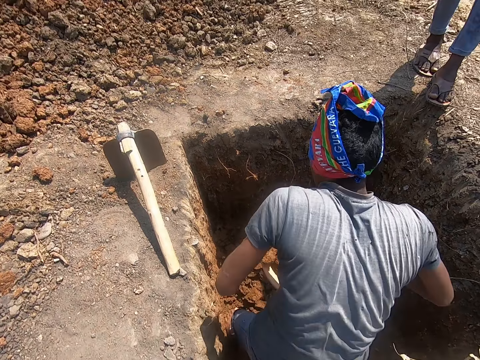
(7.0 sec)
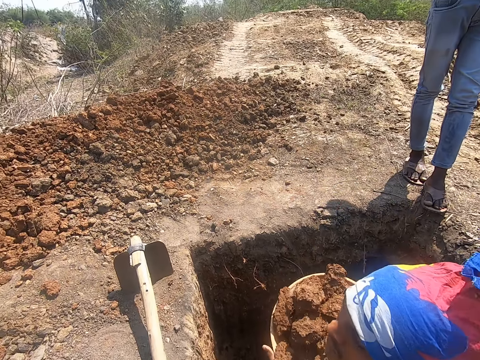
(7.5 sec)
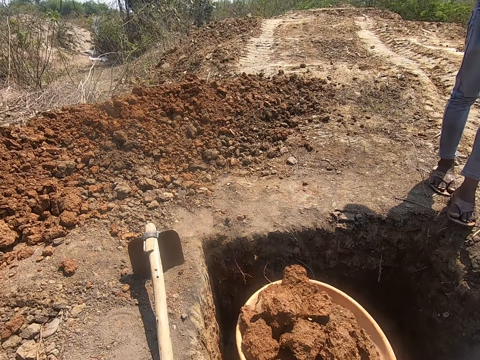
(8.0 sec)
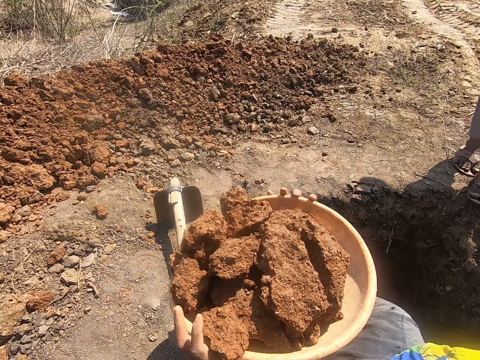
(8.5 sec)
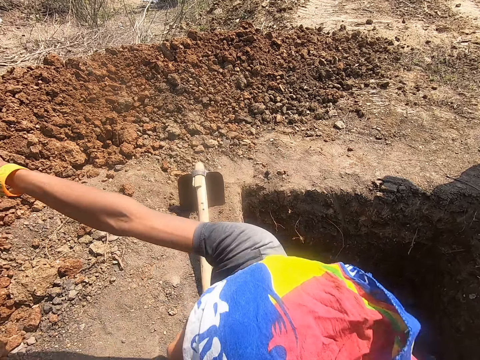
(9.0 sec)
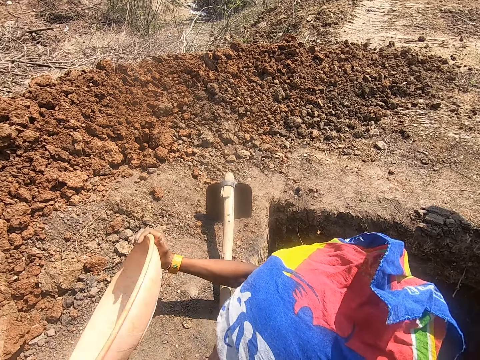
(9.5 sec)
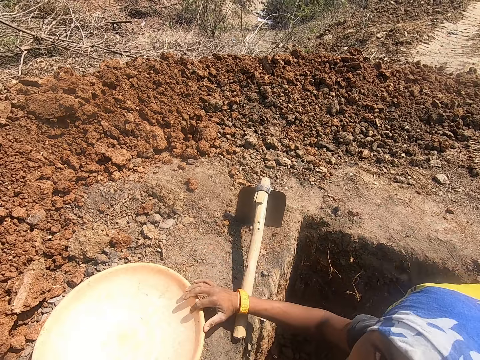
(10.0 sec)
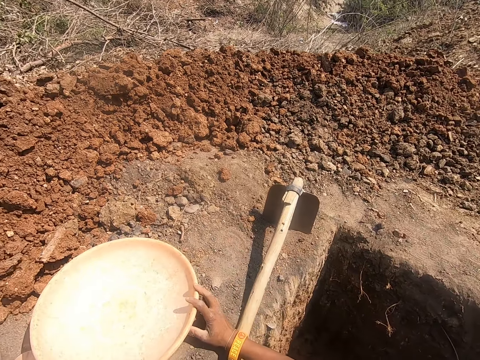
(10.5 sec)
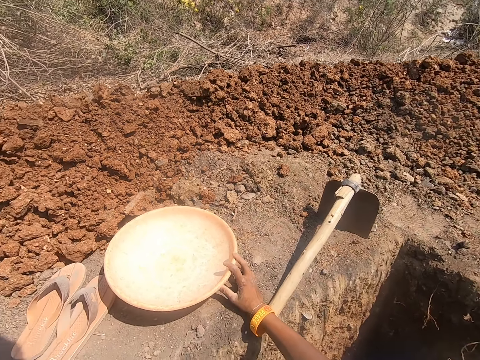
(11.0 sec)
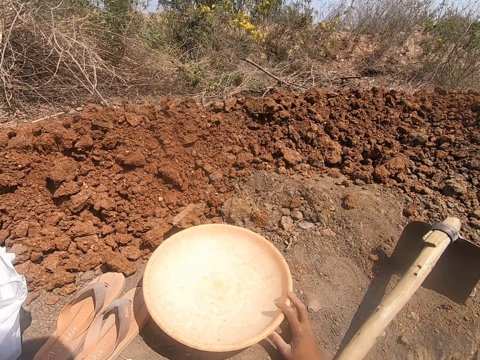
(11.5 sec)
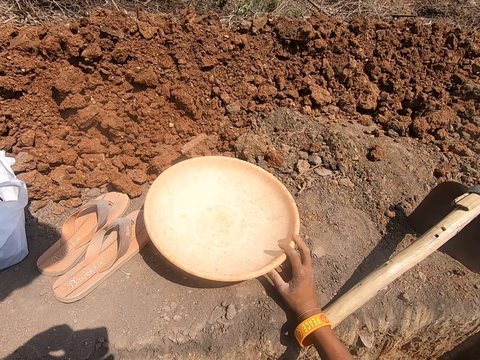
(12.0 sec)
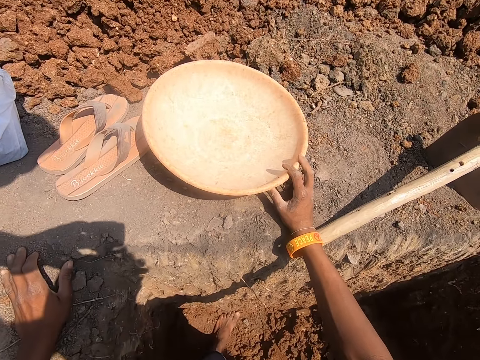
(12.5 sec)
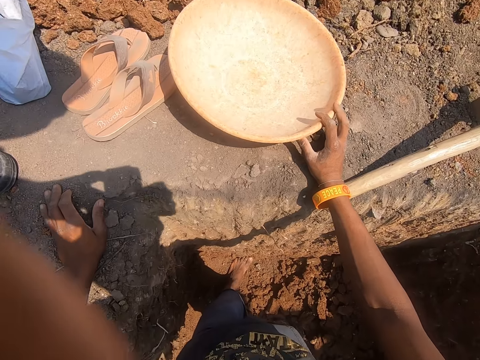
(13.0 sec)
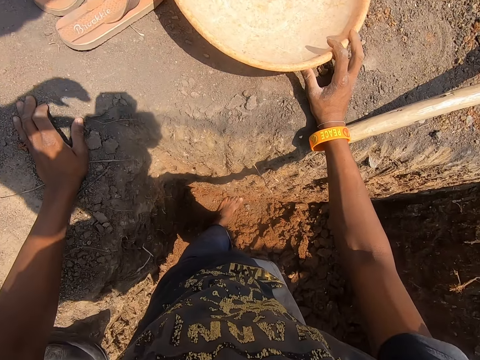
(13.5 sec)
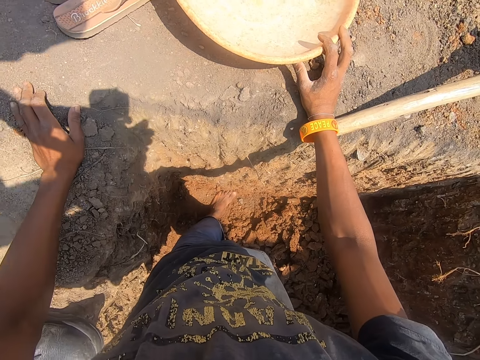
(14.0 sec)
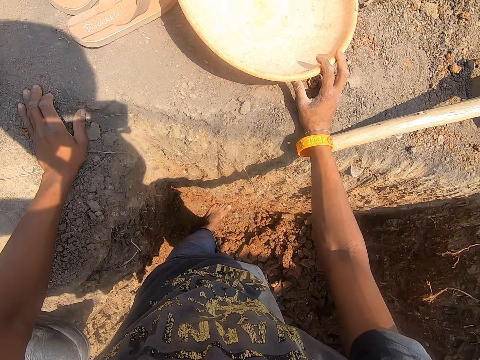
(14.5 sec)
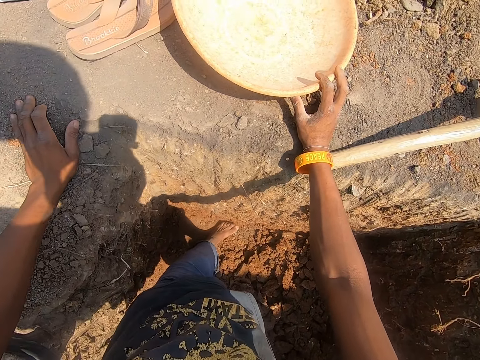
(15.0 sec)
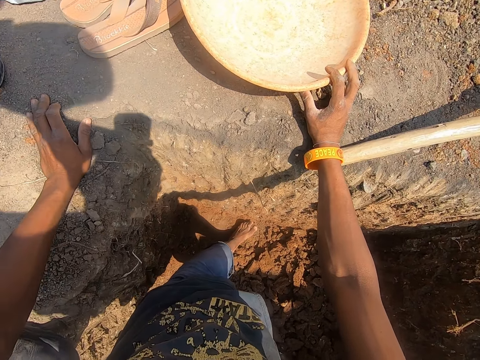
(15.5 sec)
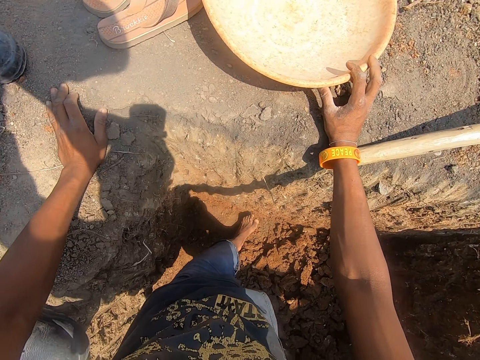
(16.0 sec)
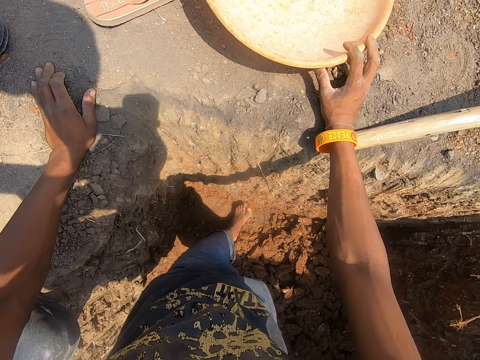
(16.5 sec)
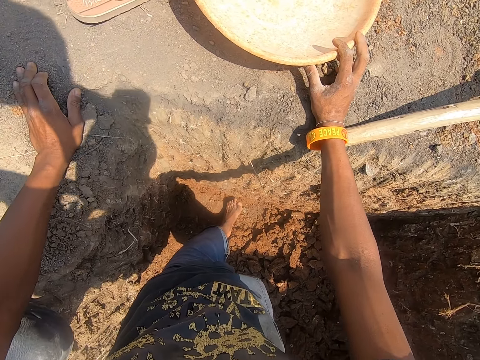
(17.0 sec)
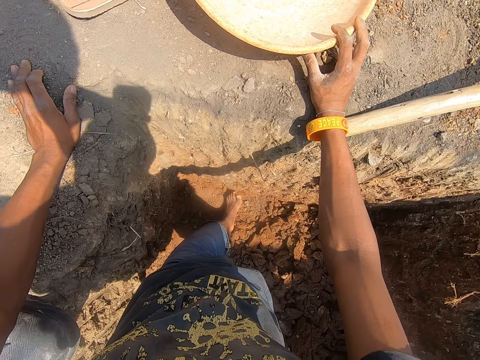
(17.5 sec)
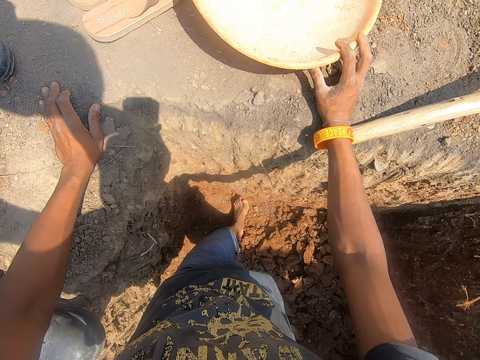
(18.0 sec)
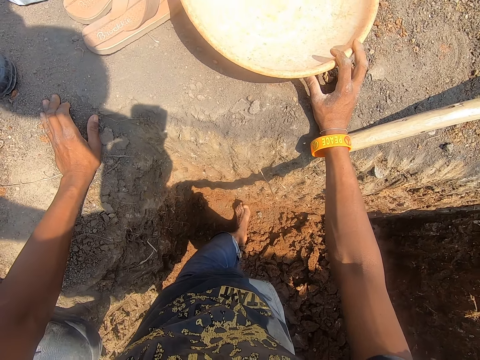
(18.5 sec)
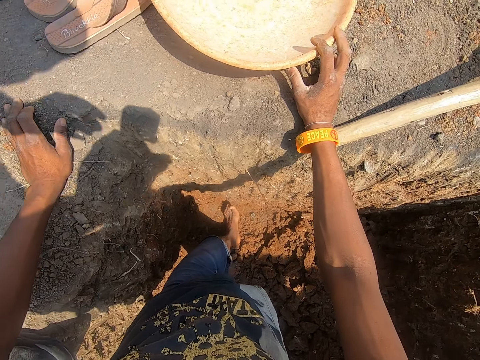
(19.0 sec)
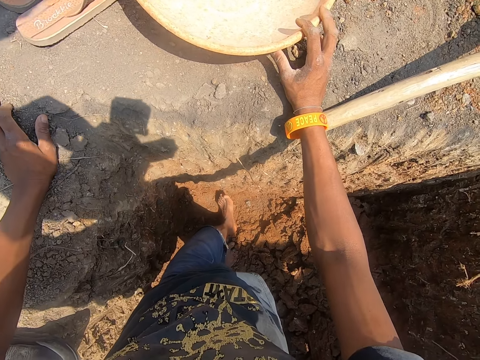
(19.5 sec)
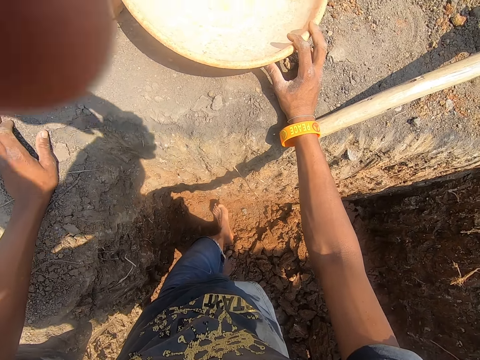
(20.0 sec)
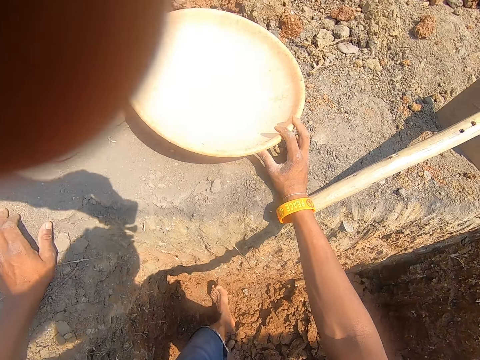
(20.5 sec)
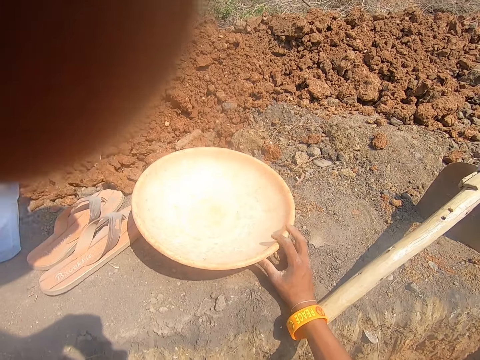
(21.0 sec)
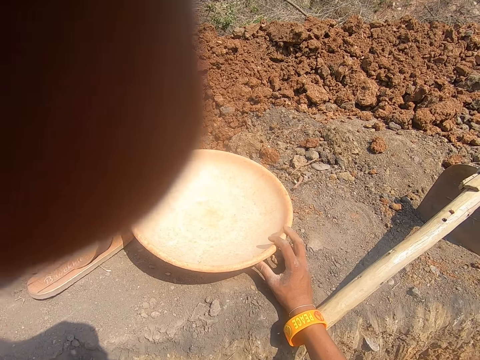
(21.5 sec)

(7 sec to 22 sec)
A man lifts a bowl in the hole with his hands. The man pours the sand in the bowl on the ground with his hands. The man drops the bowl on the ground with his hands. The camera wearer places a head camera on the man's head with his hands. He looks around.

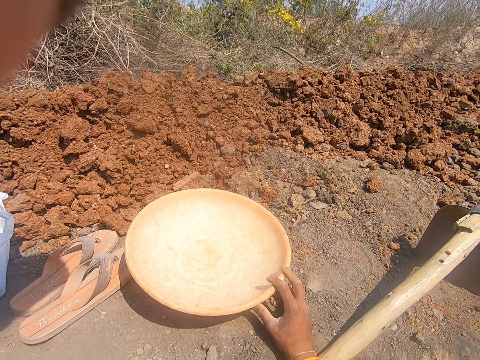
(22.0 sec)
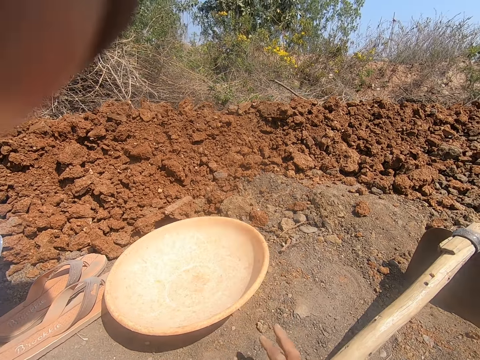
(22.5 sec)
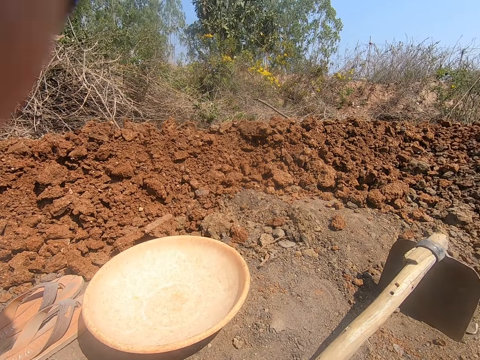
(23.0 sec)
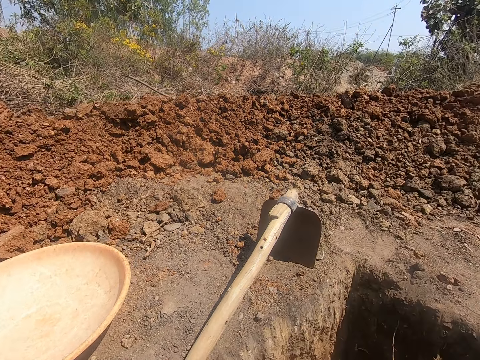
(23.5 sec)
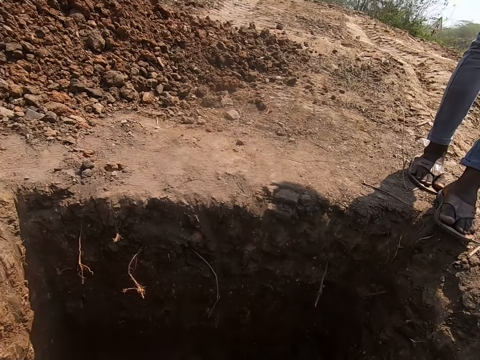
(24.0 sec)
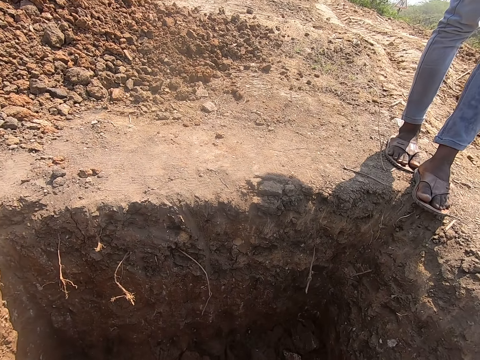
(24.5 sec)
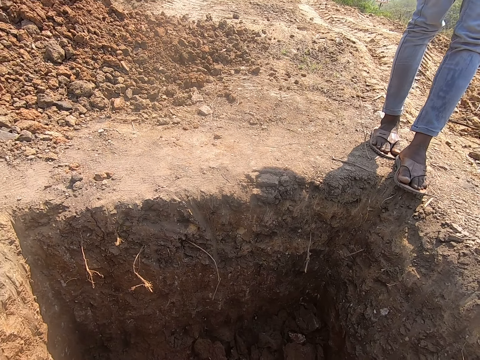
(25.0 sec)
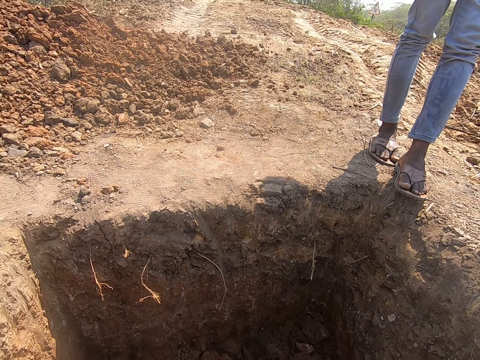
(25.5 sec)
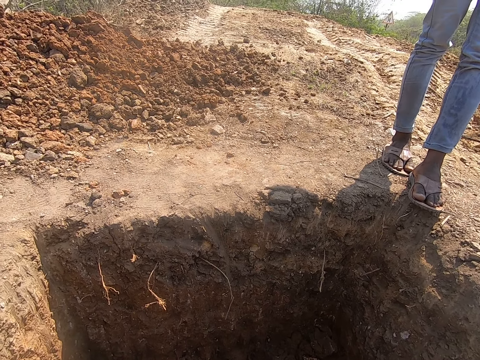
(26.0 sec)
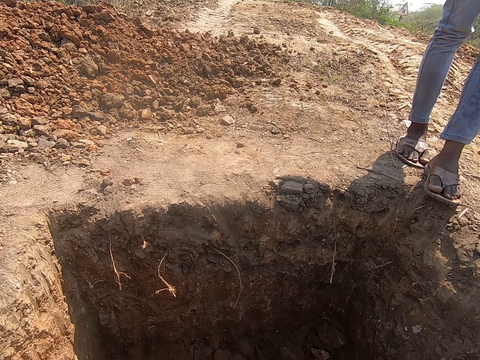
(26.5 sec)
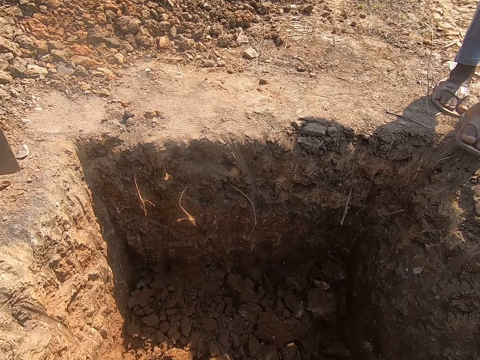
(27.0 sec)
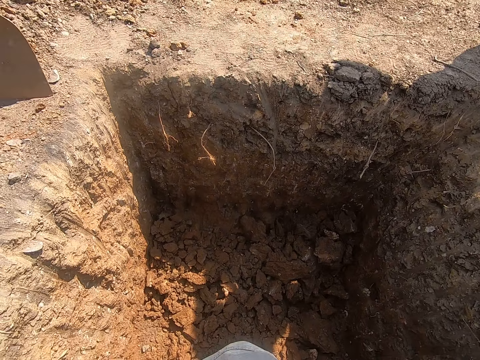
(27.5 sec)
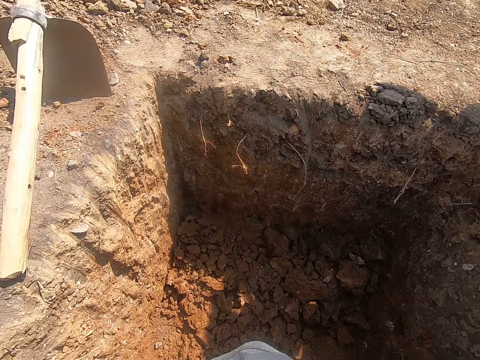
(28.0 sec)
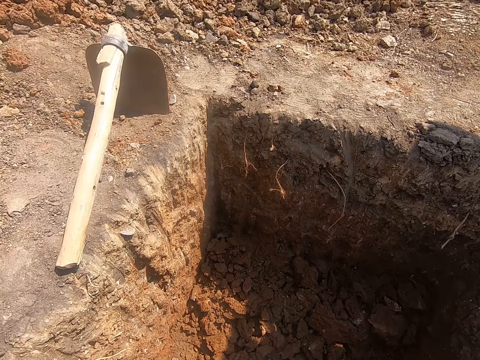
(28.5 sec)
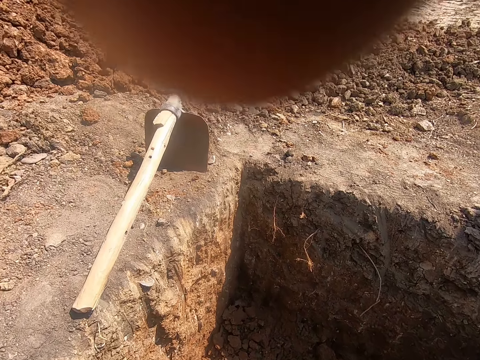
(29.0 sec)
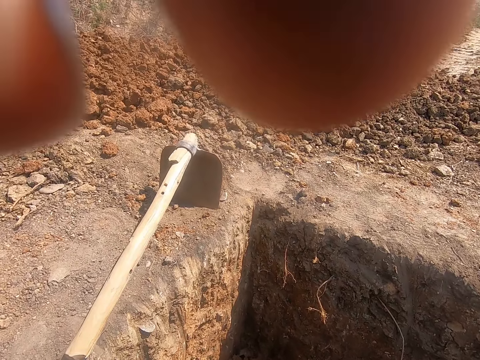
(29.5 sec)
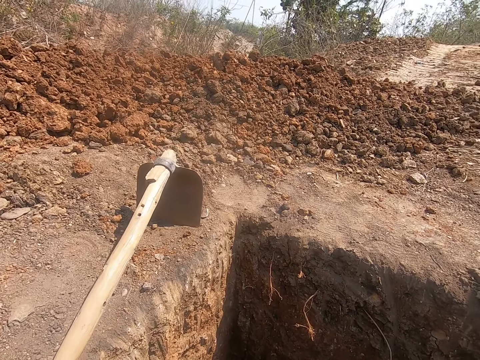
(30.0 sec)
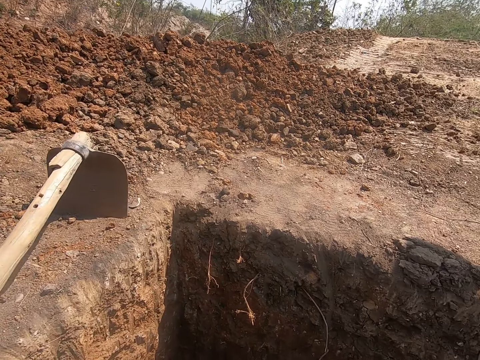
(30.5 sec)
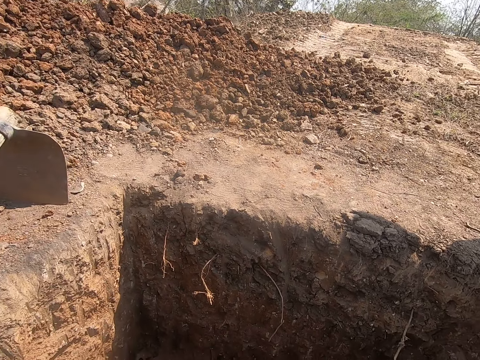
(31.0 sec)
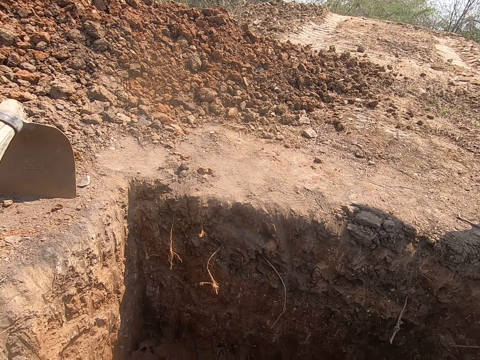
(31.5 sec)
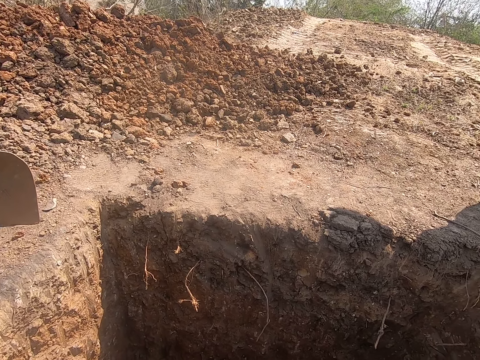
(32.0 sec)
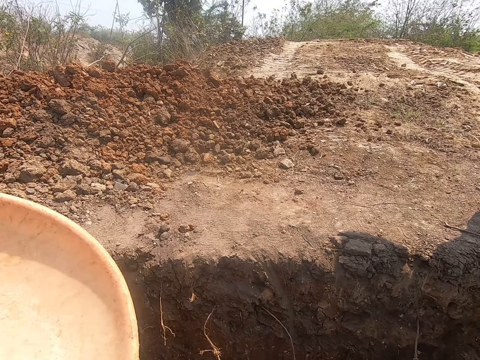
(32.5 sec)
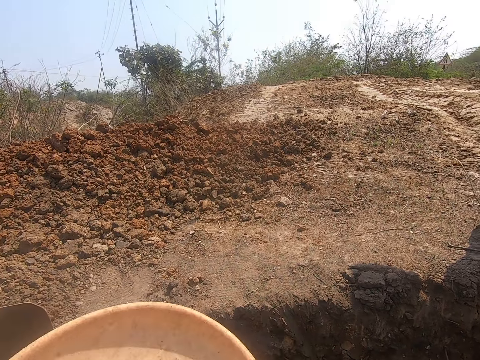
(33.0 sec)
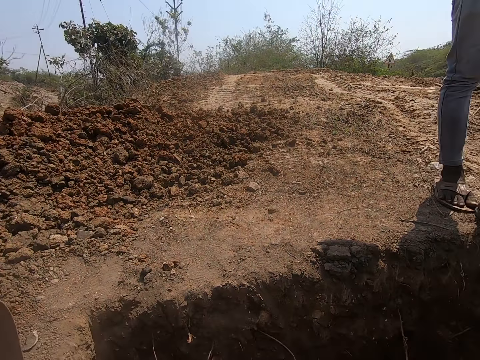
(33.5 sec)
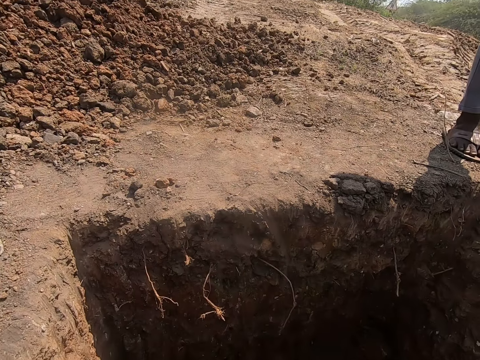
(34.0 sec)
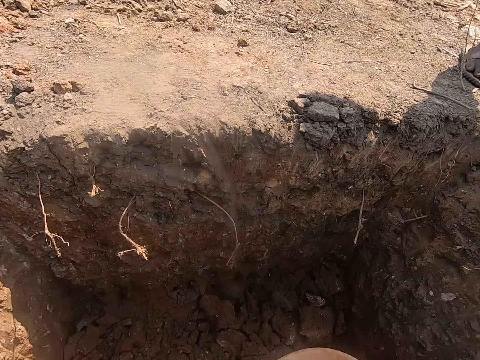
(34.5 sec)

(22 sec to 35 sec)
The camera wearer adjusts the head camera on his head with his left hand. He picks up the bowl from the ground with his left hand.
